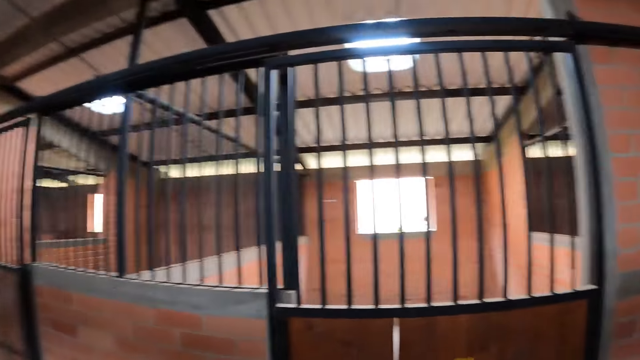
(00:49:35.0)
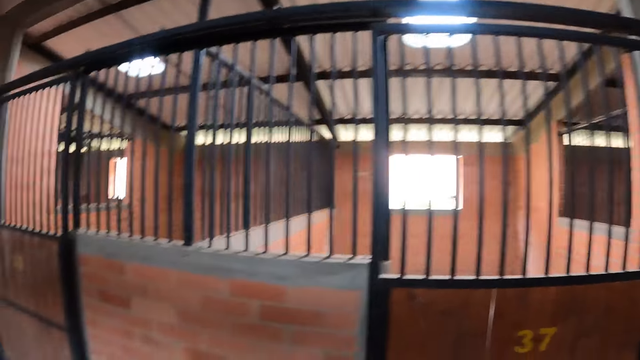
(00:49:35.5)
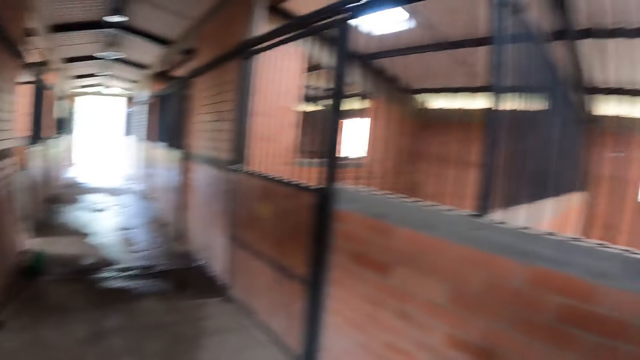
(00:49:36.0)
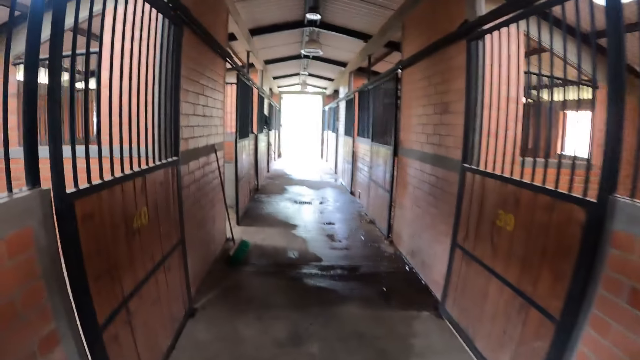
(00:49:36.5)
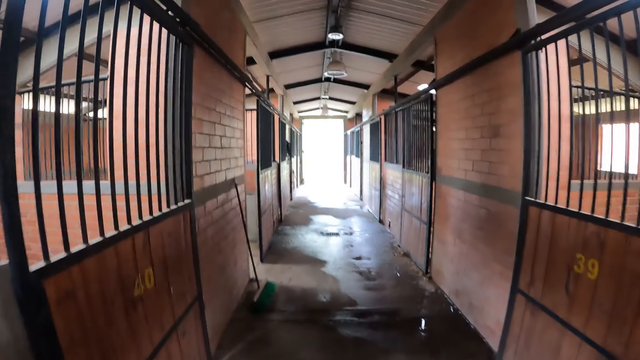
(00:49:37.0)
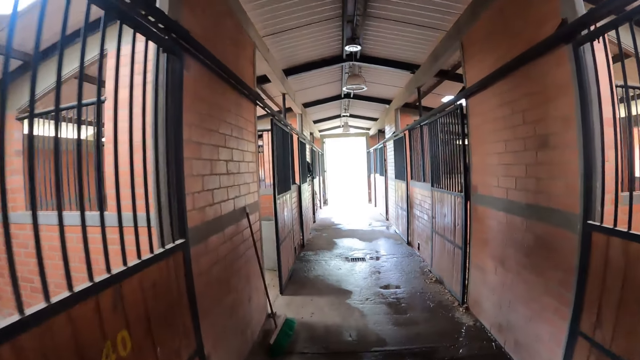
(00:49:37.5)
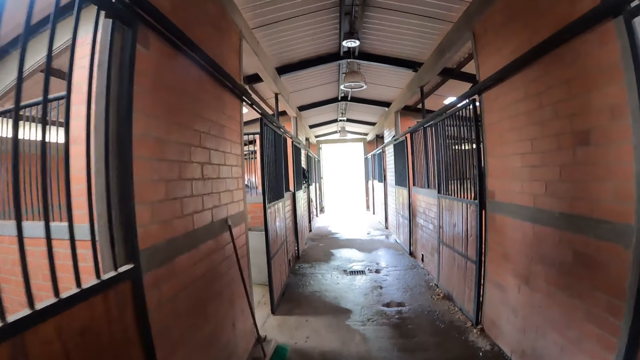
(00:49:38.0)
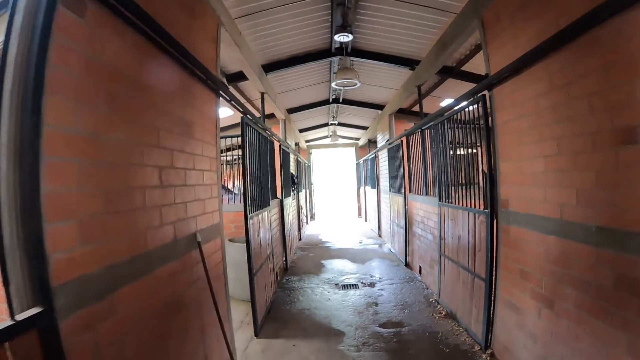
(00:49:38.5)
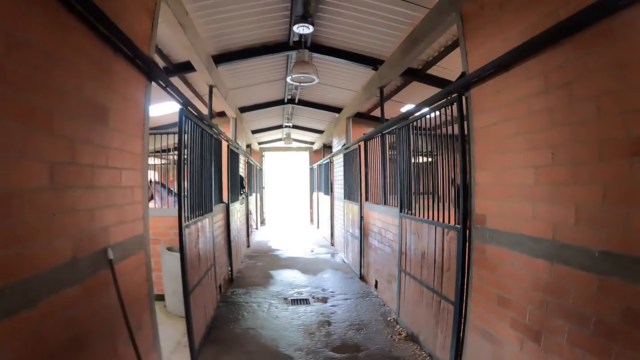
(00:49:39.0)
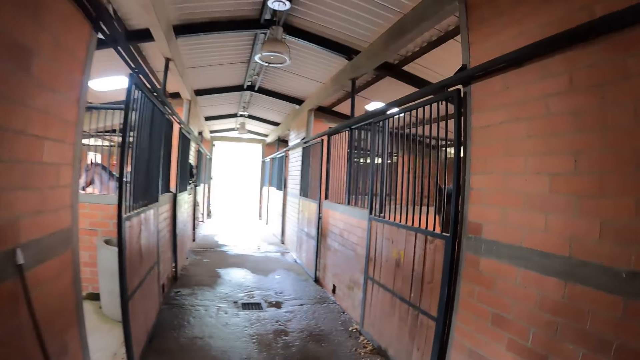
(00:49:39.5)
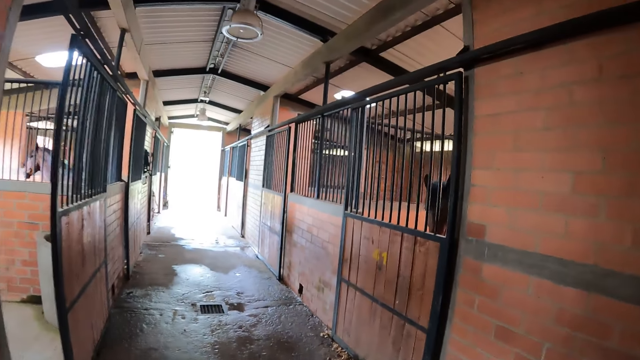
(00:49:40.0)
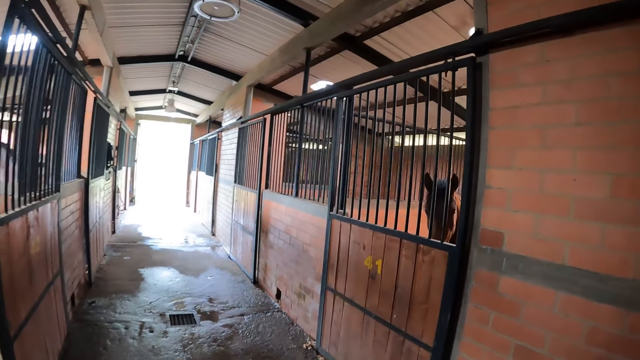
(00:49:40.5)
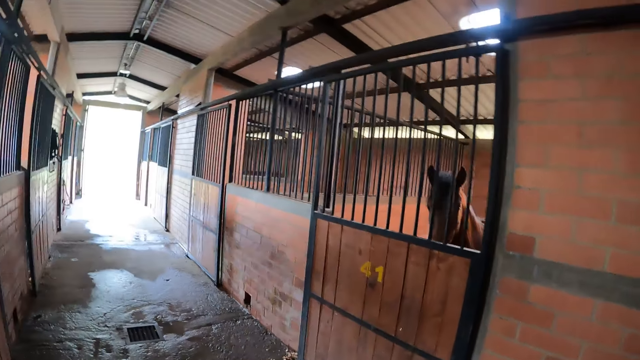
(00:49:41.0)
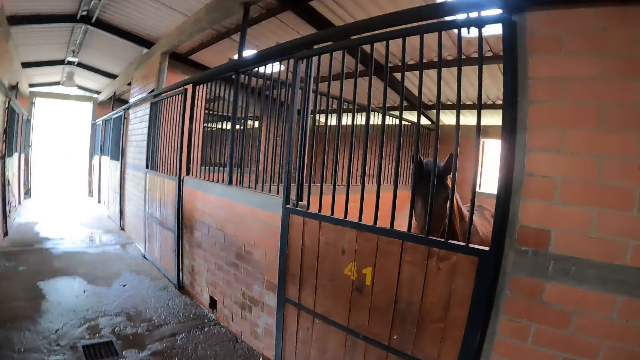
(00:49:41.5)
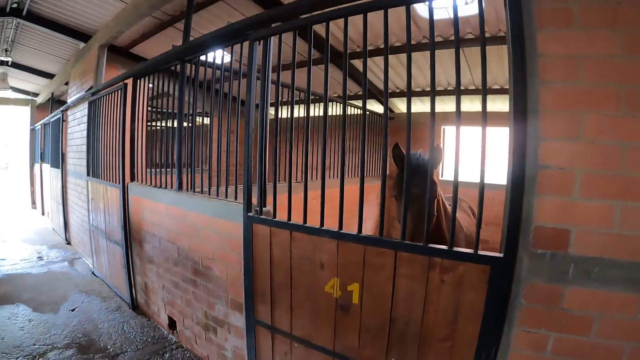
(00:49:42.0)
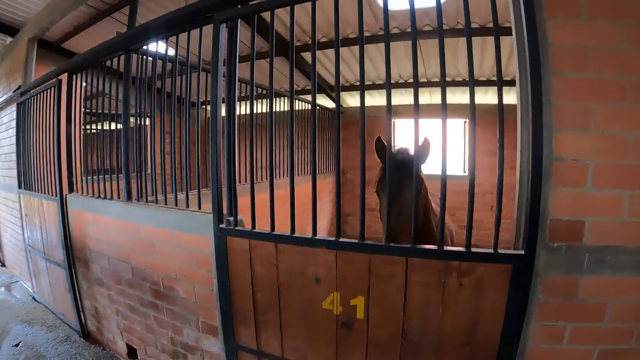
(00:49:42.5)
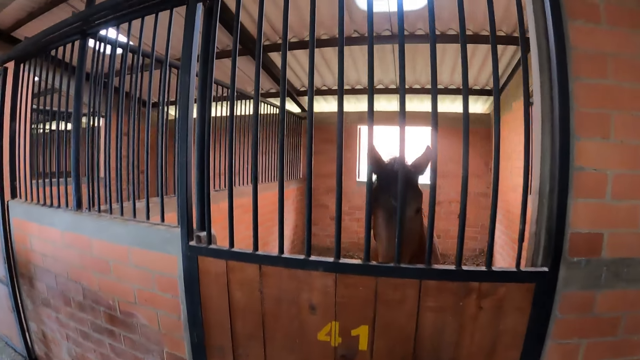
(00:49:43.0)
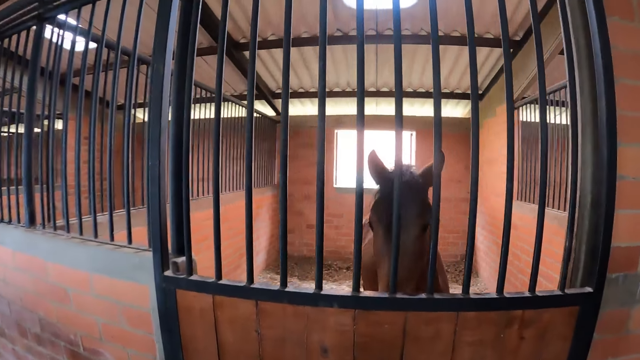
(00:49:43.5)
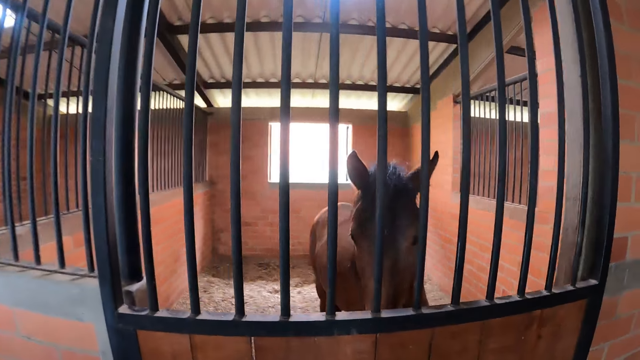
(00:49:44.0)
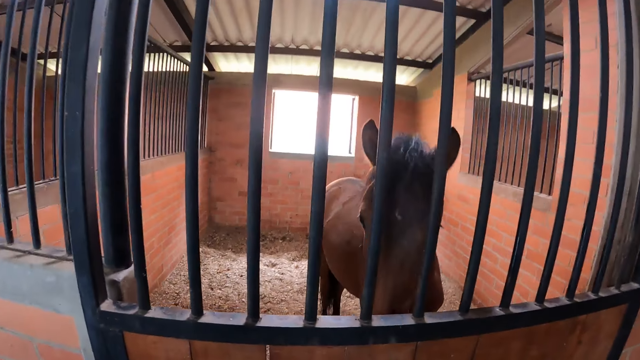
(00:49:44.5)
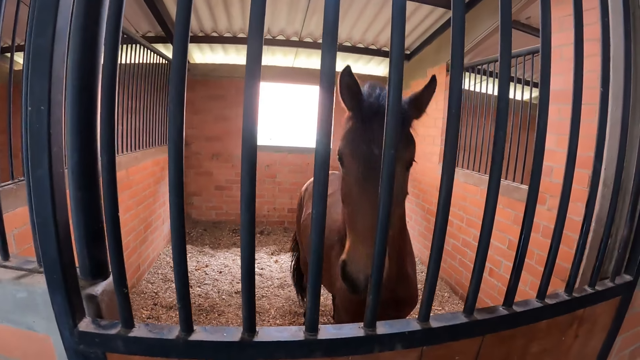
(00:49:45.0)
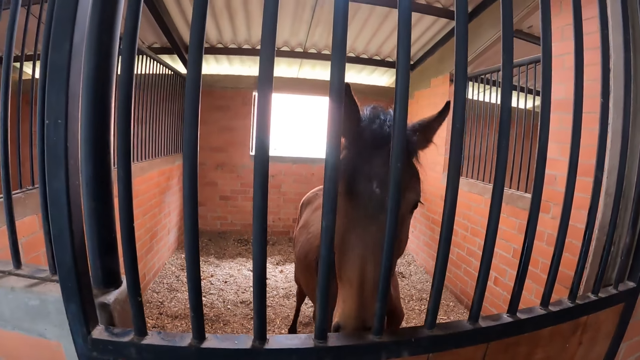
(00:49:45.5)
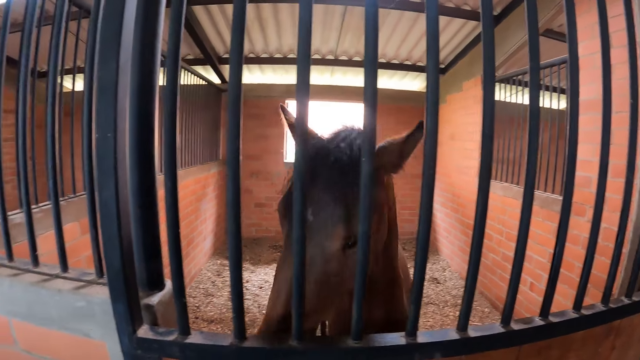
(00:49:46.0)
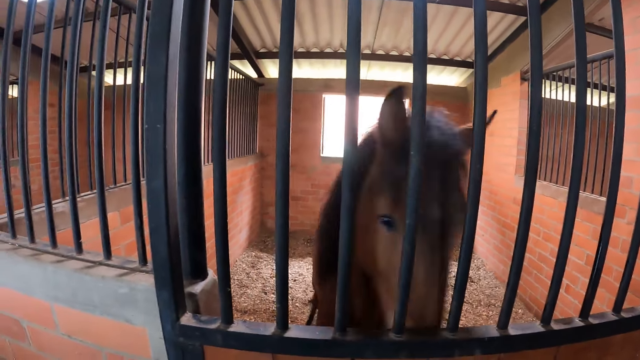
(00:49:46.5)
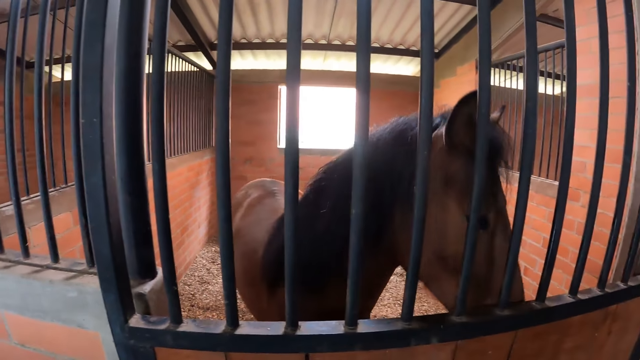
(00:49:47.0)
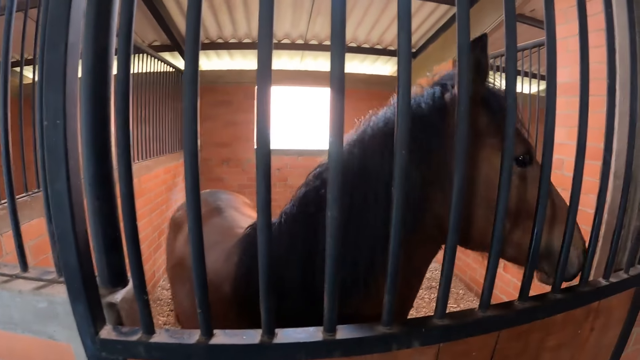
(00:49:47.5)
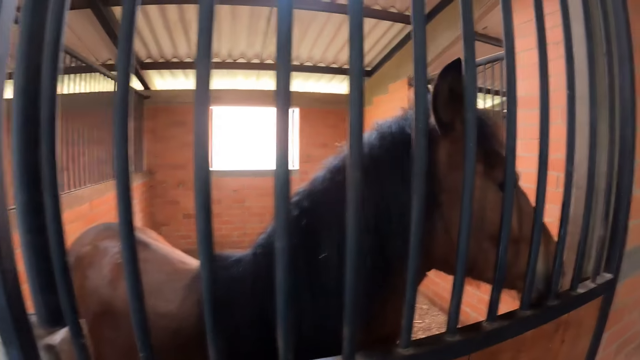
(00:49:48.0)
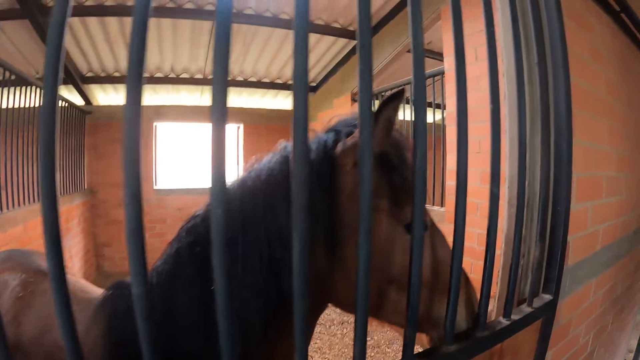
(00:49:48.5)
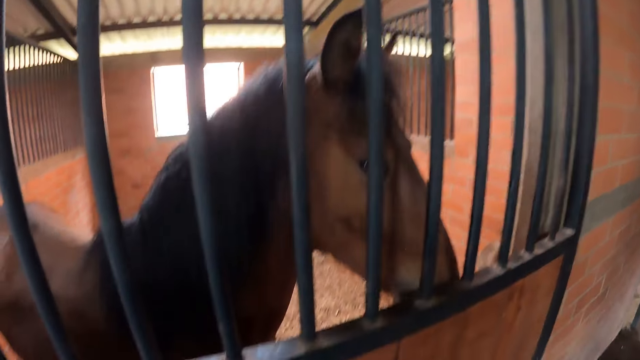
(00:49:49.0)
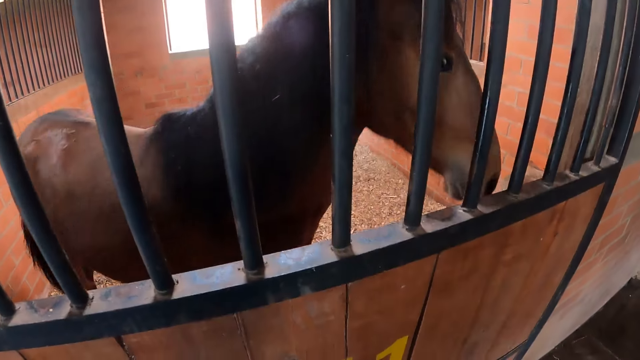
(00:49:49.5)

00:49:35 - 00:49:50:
The camera wearer walks around the building. They look at a horse in a cube room. They interact with the horse. They look at the horse.

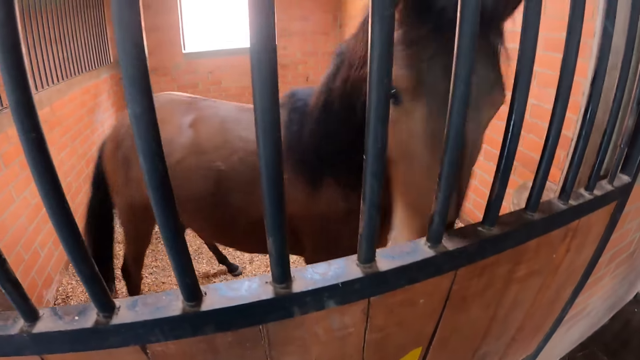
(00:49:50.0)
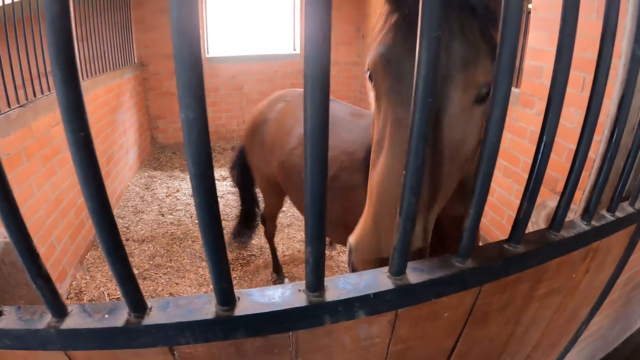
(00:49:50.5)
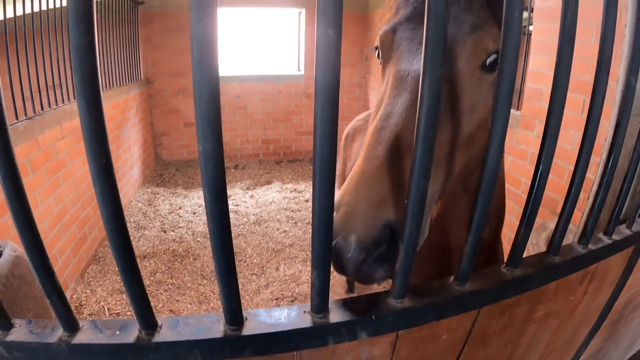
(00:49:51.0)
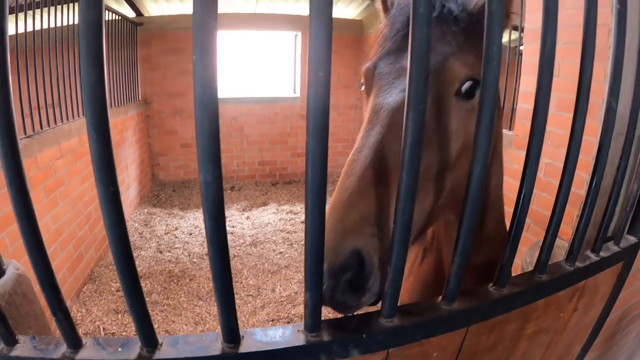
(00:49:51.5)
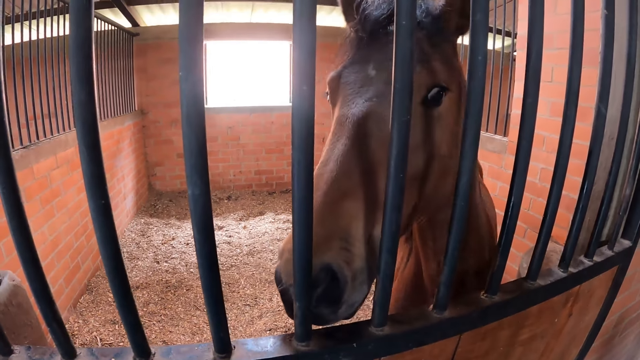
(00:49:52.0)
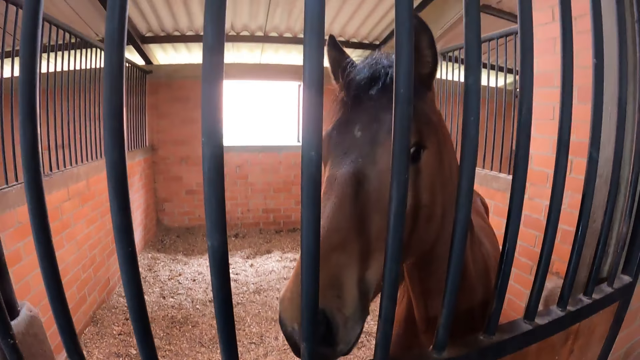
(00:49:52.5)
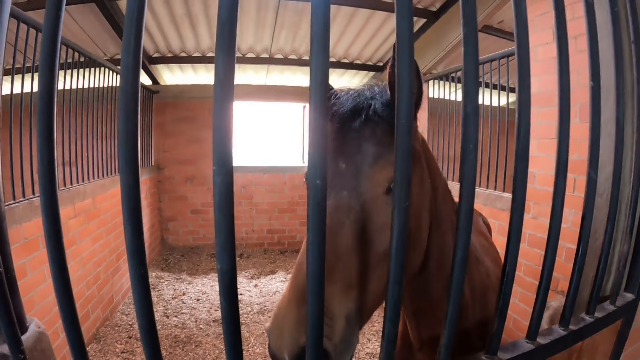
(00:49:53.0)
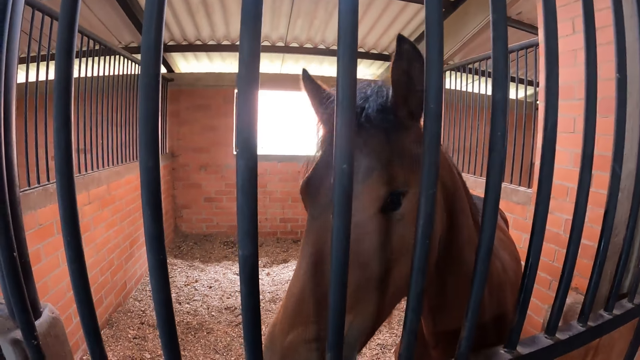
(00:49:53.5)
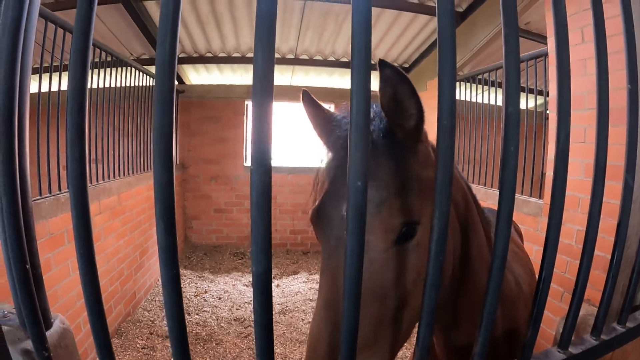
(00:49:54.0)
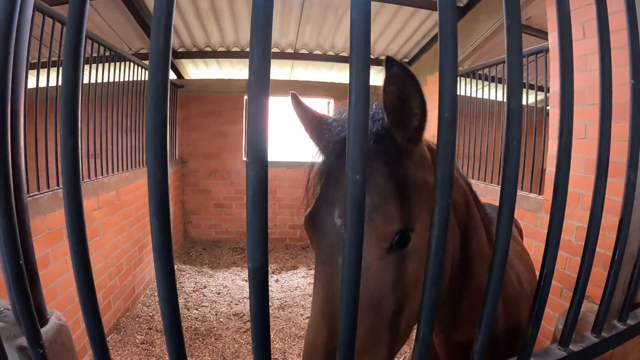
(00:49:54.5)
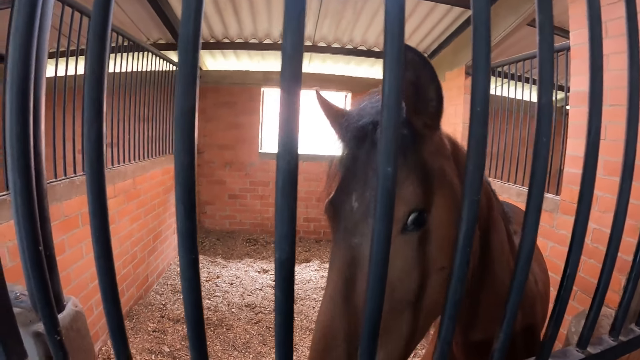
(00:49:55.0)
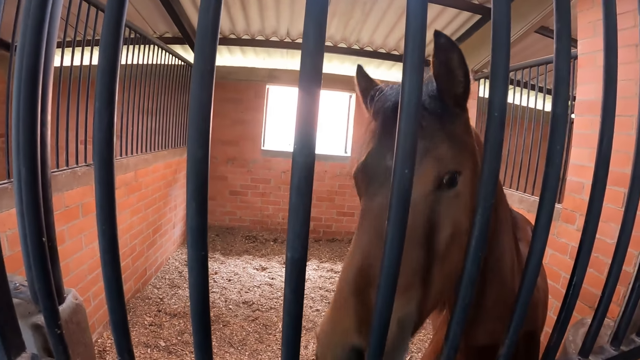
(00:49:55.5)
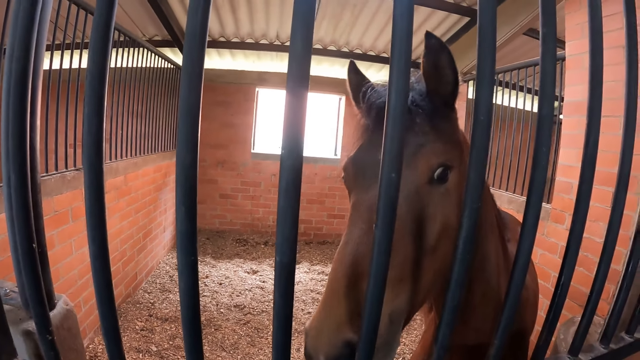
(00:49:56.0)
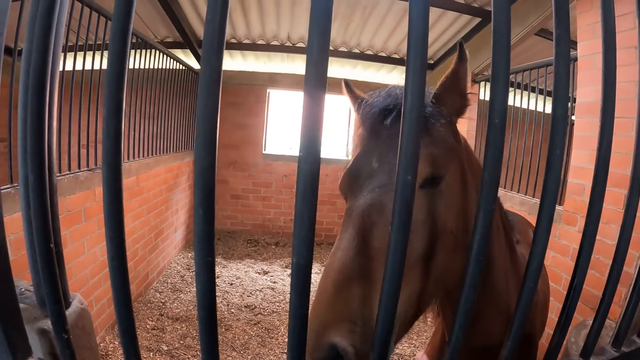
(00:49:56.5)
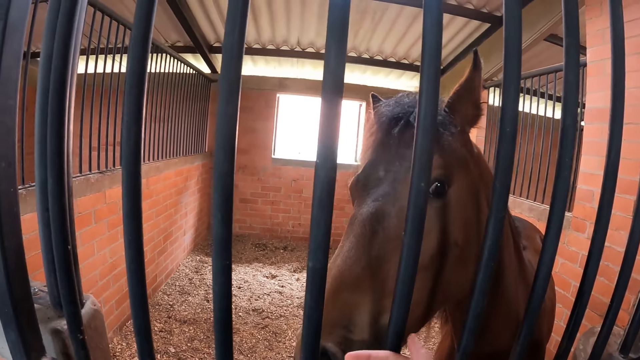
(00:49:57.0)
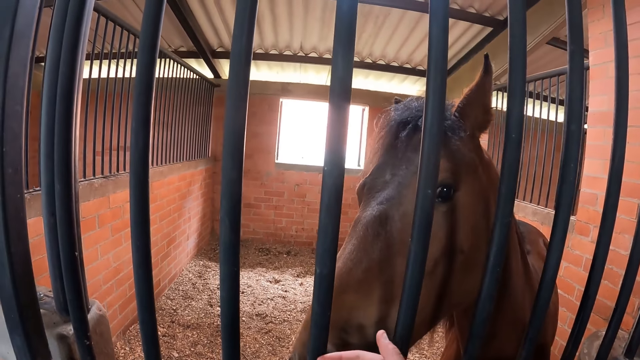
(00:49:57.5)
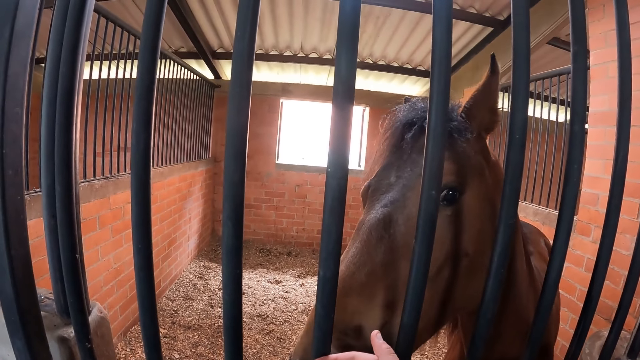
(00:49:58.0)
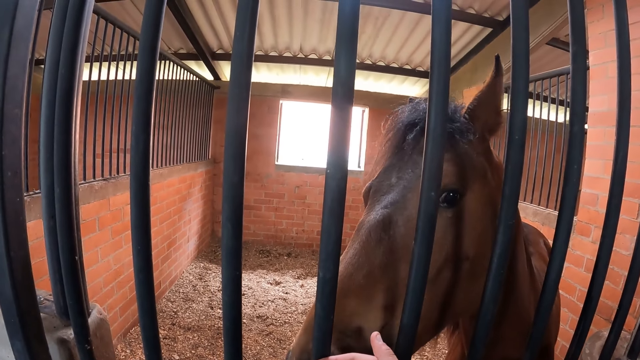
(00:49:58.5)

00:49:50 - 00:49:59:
The camera wearer rubs the nose of the horse with her right hand.
